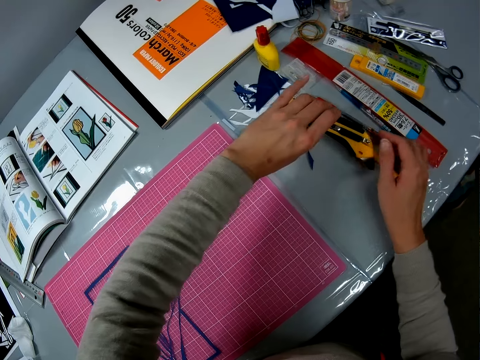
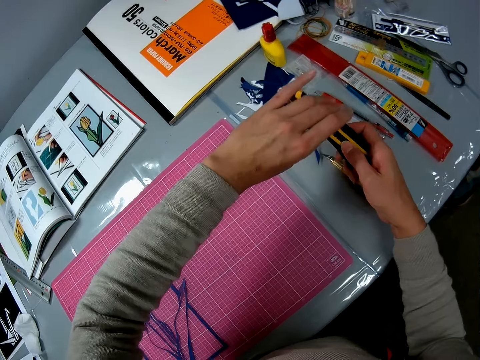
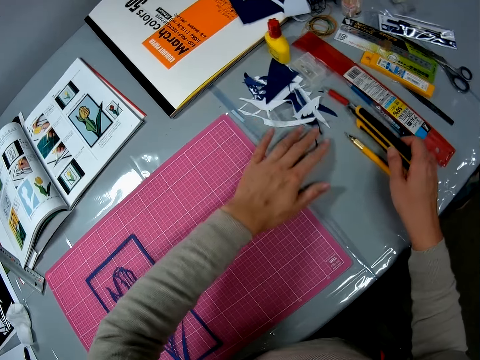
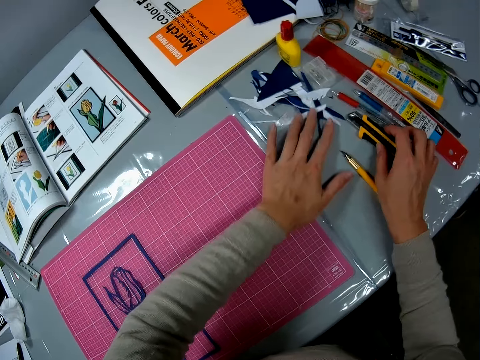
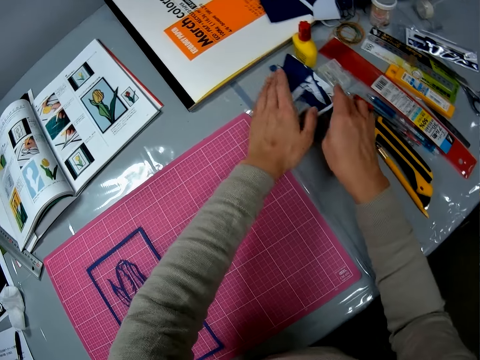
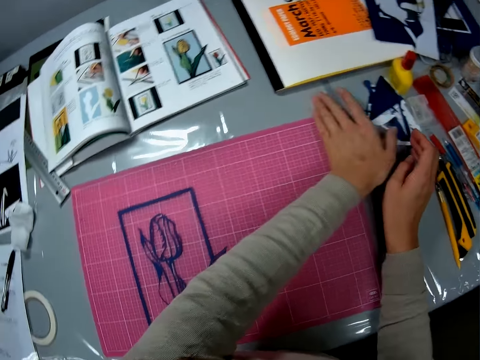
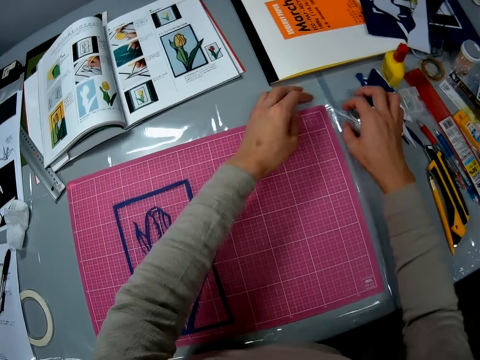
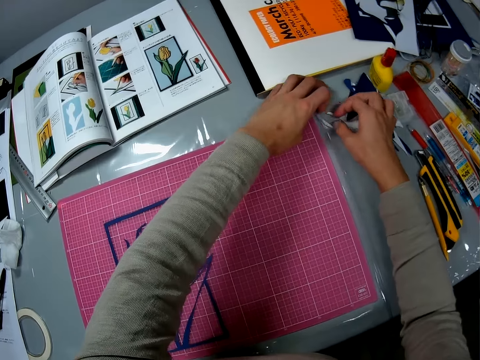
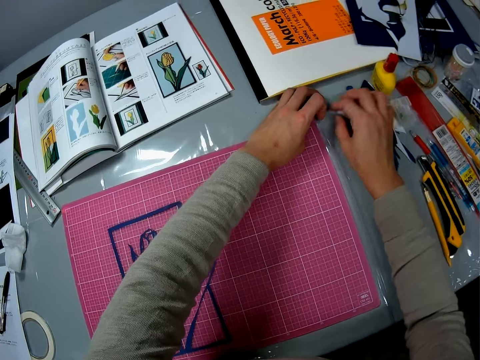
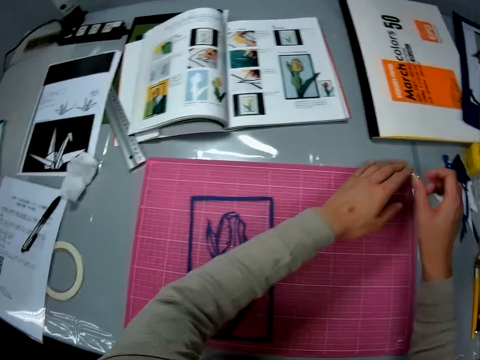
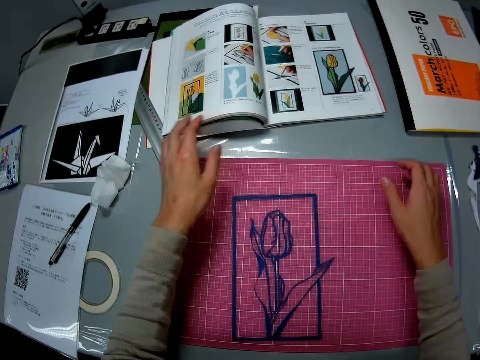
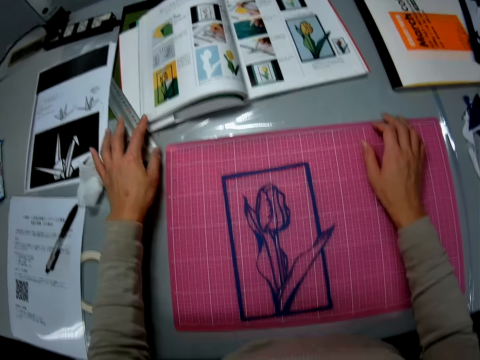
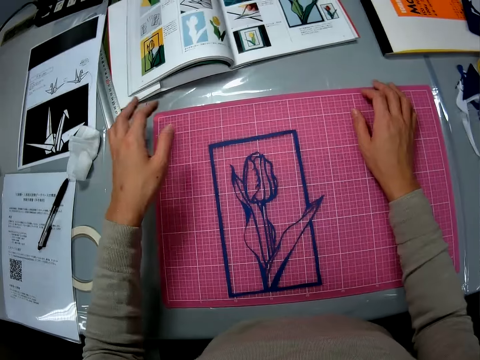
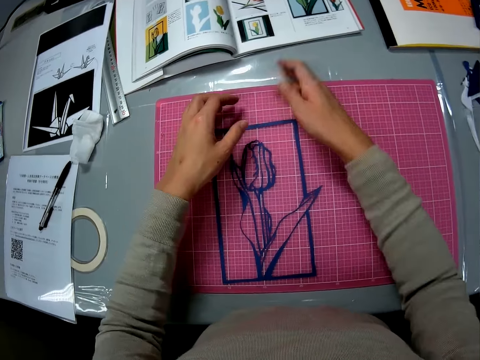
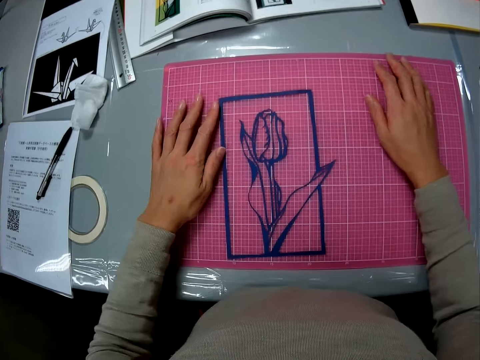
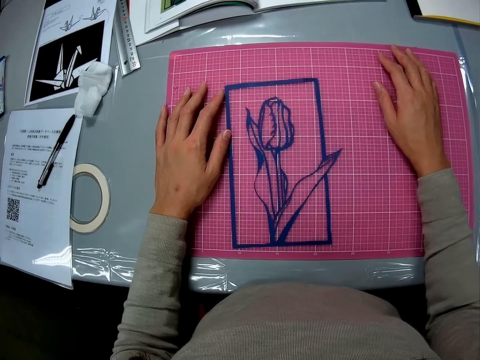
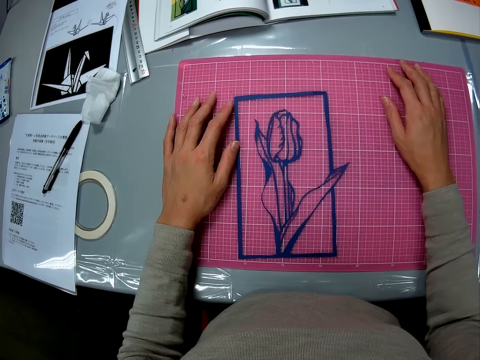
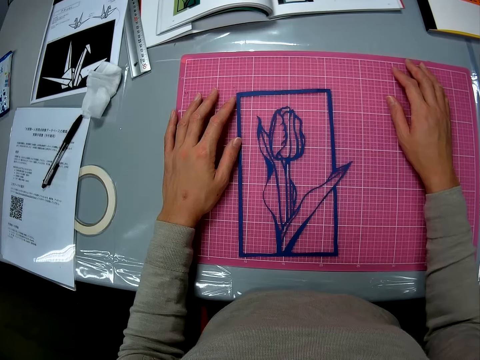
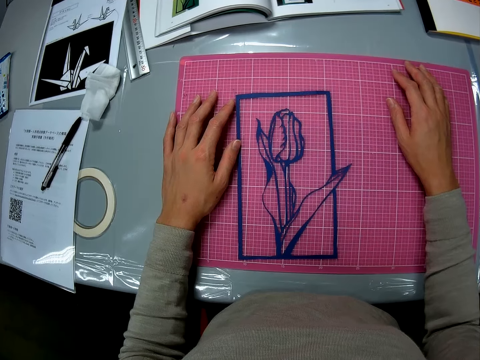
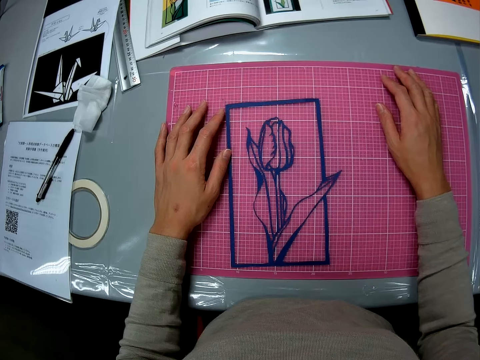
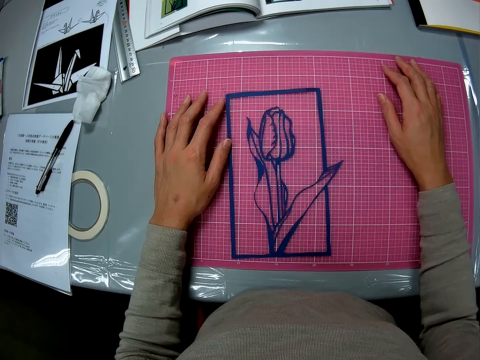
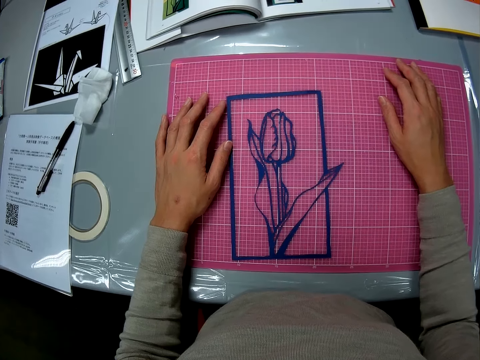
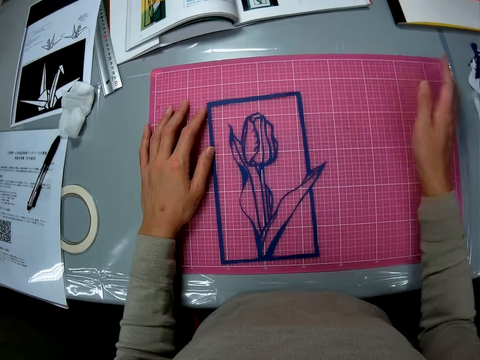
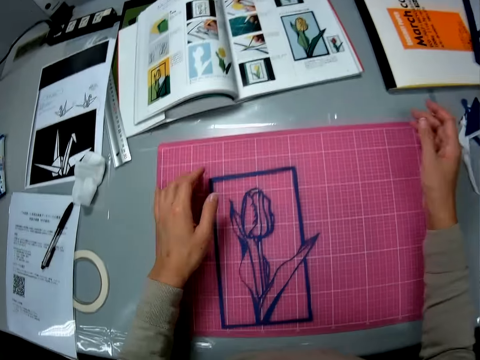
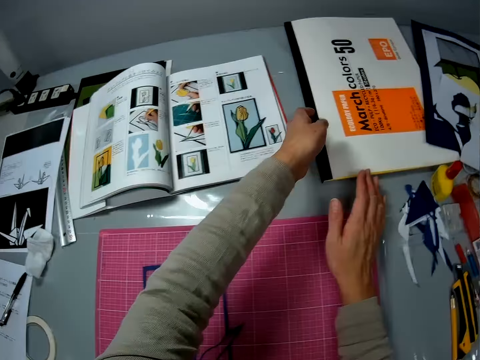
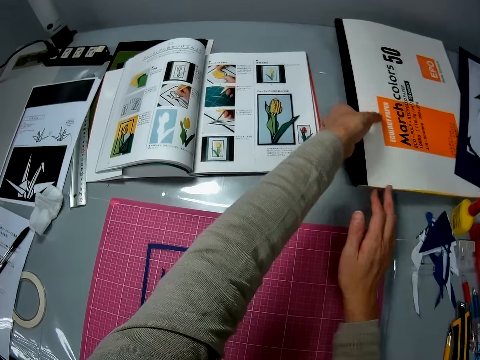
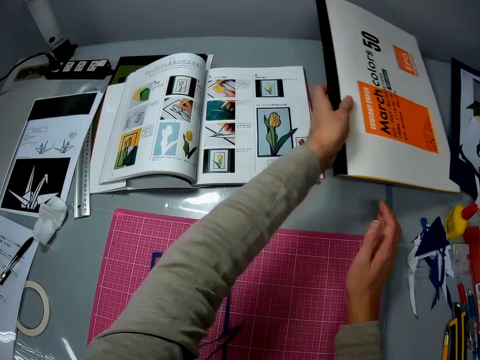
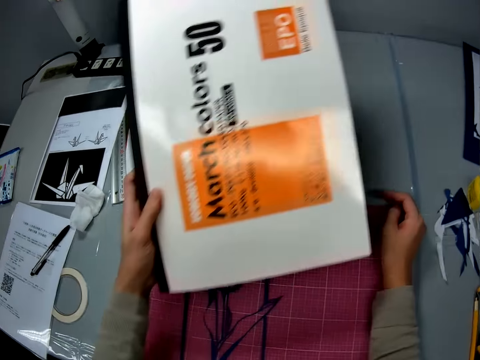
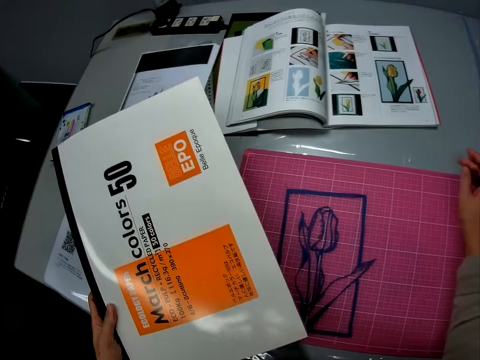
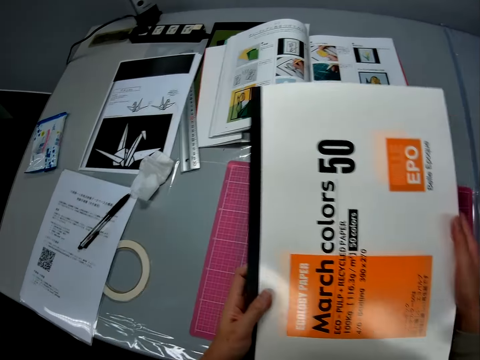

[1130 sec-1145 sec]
The camera wearer picks up a craft knife. He pushes the papers aside. He puts the craft knife on the table. He collects the papers together. He pulls his hands off the papers. He holds a ruler. He pulls his hands off the ruler. He holds a cutting mat with both hands. He wipes the cutting mat with his hand. He picks up a pack of color paper or book.

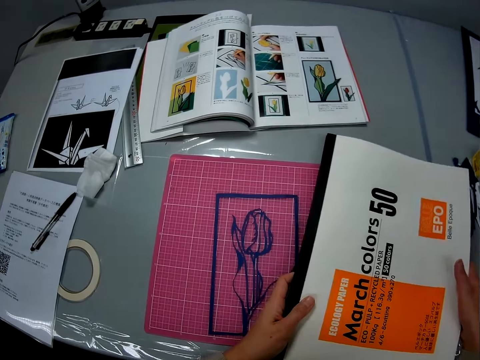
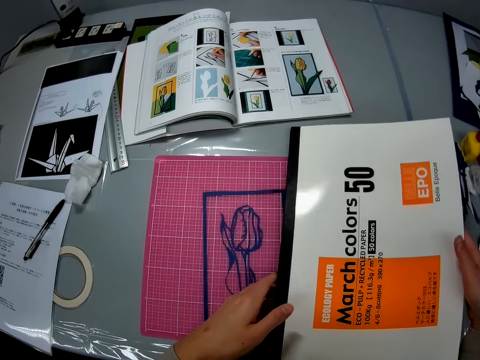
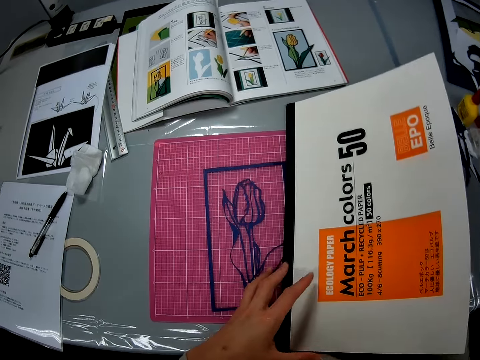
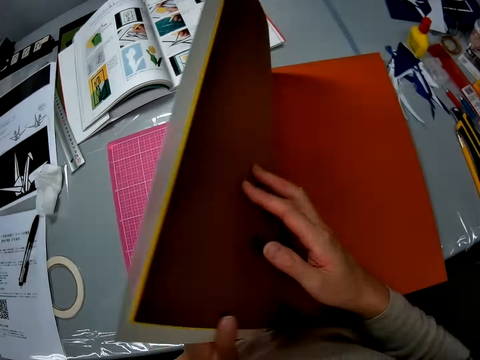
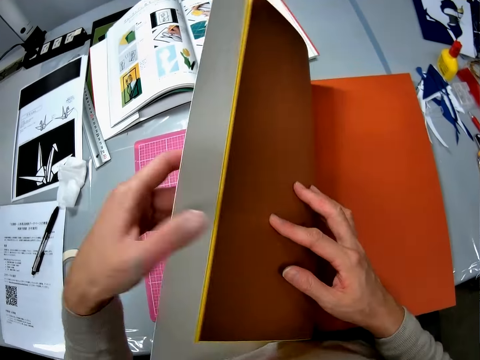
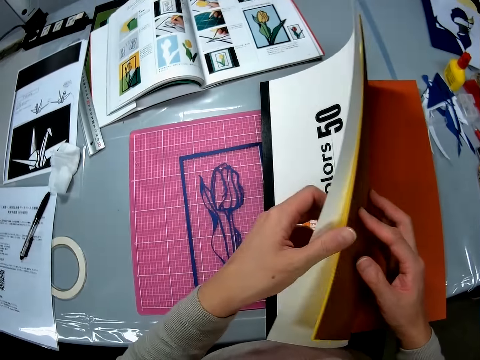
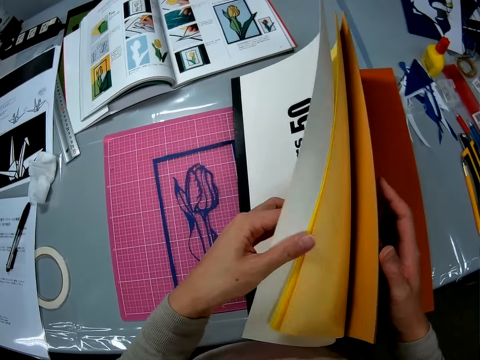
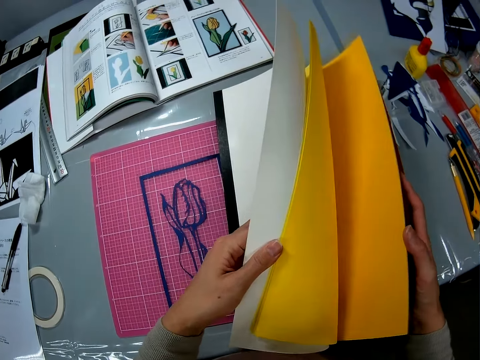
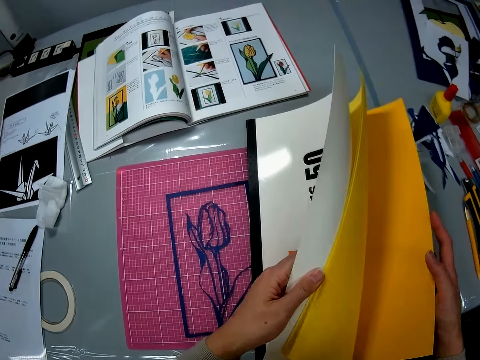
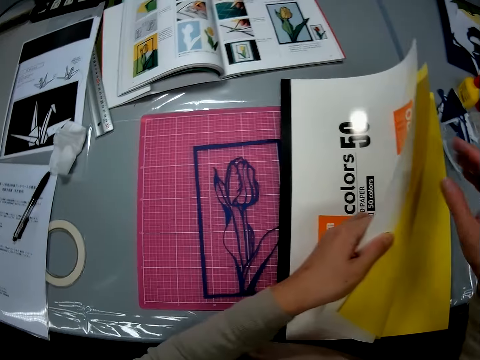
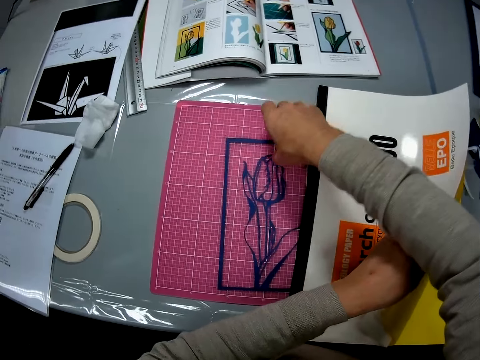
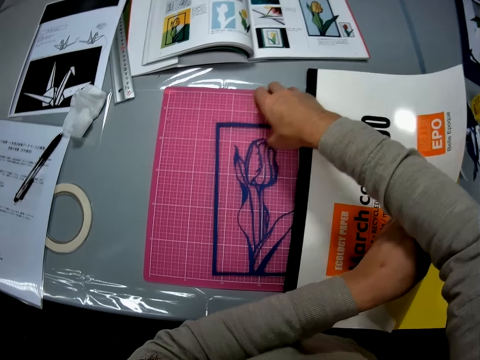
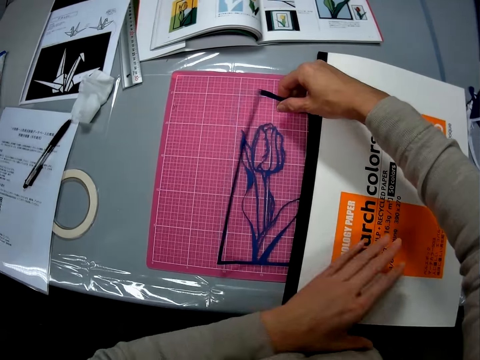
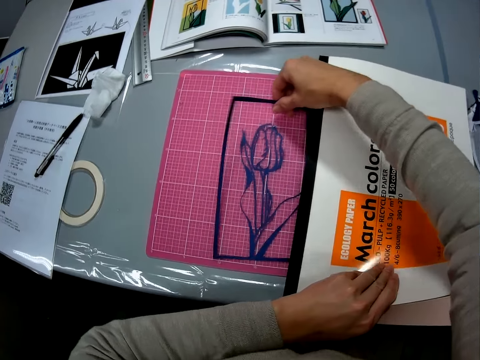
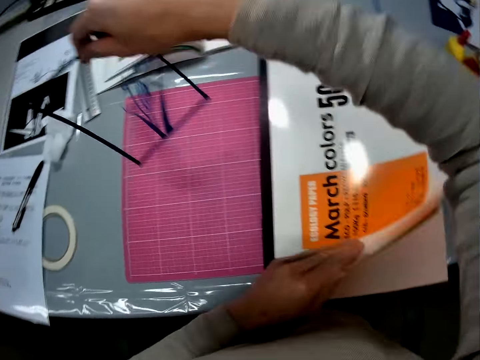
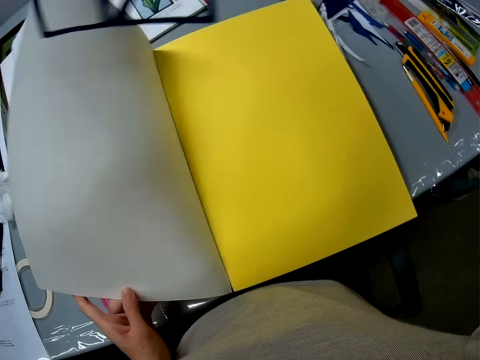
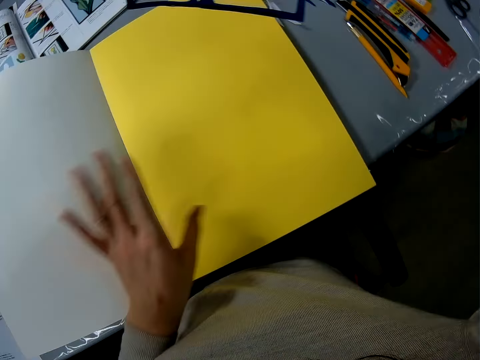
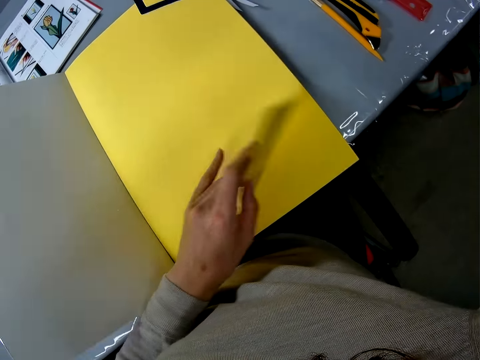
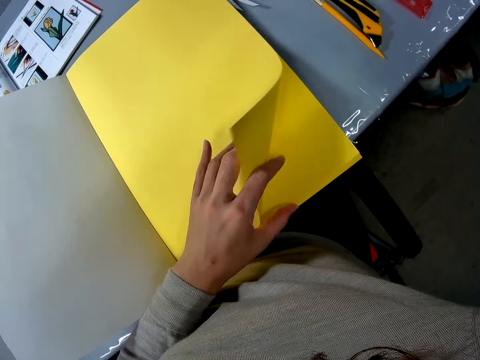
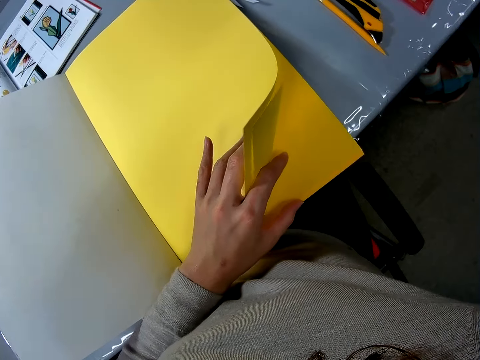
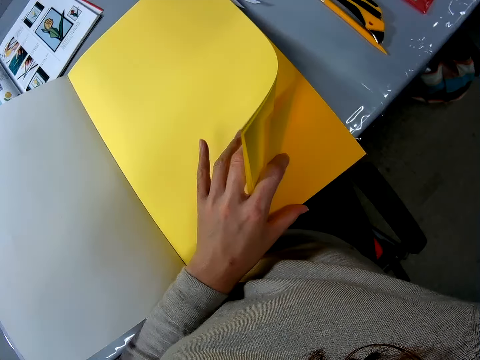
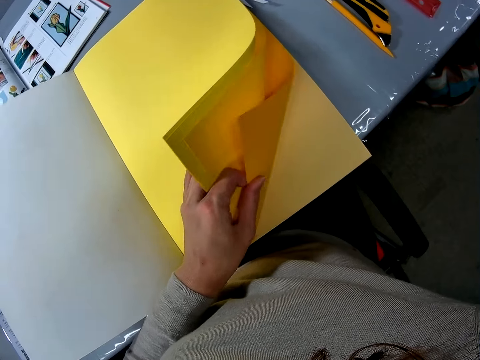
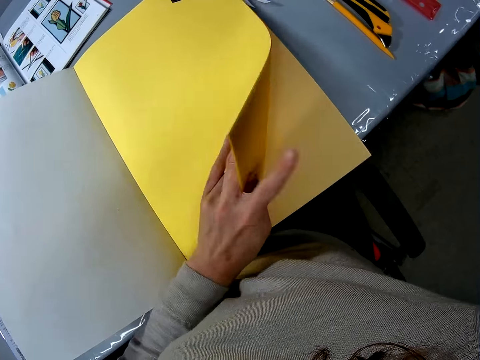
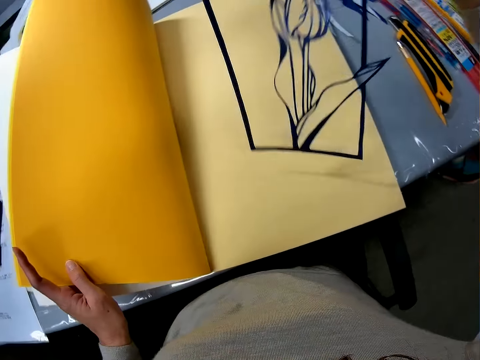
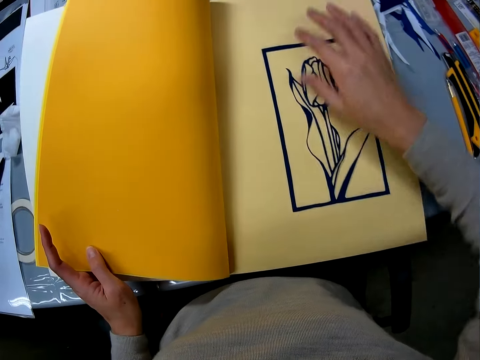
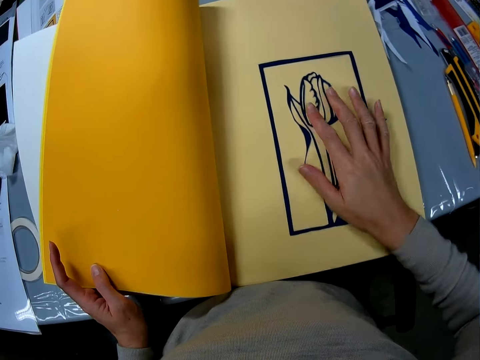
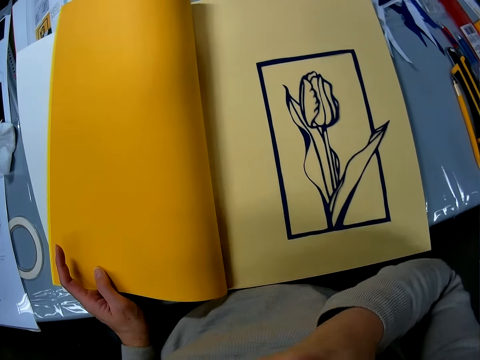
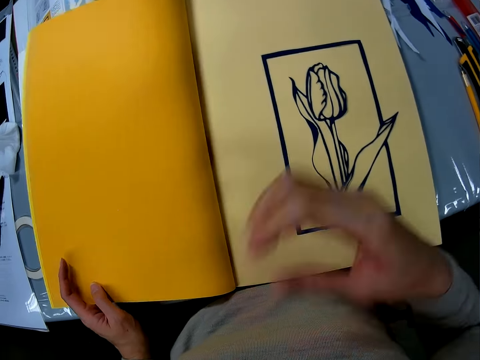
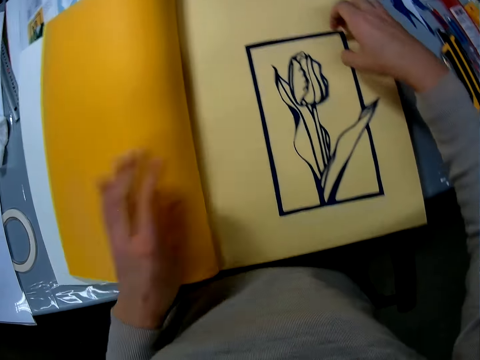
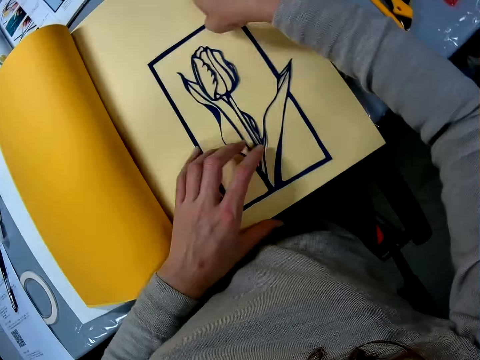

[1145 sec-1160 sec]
The camera wearer holds the book with both hands. They open the book. They flip the book pages. They pick up paper cutting art. They flip a page. They fold the pages. They flip pages. They place the paper art on a color paper.
